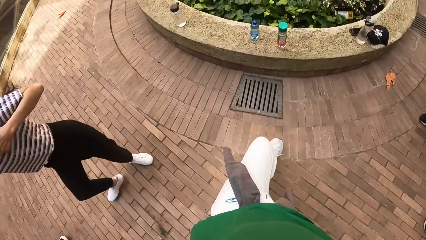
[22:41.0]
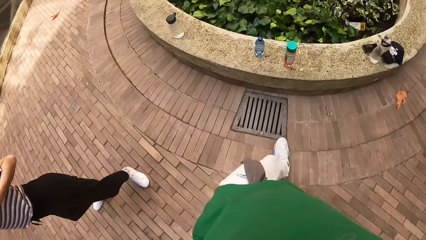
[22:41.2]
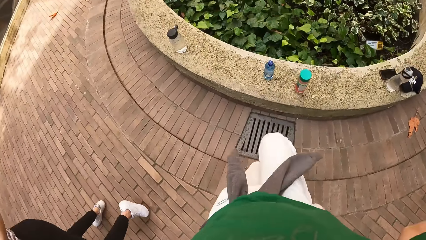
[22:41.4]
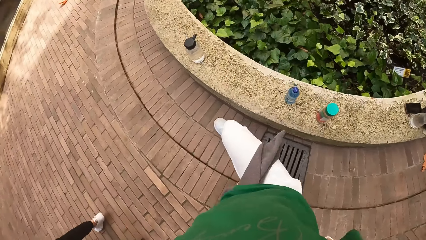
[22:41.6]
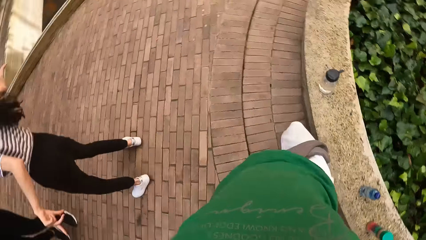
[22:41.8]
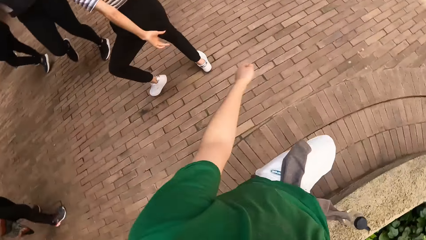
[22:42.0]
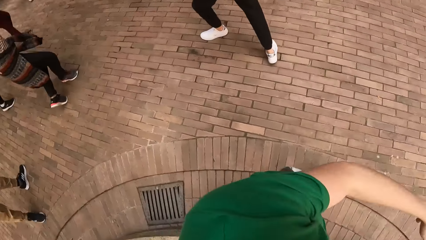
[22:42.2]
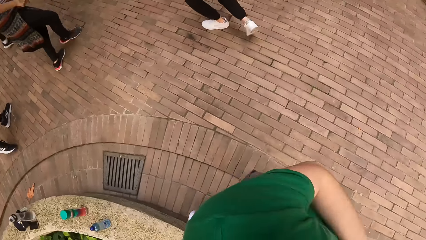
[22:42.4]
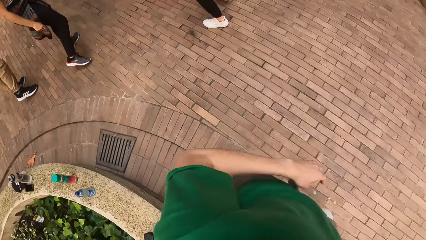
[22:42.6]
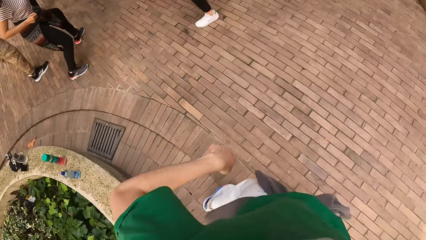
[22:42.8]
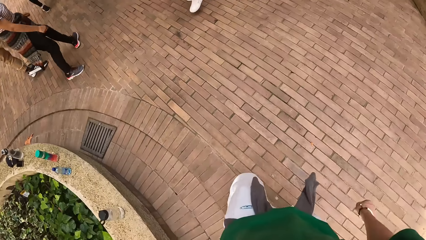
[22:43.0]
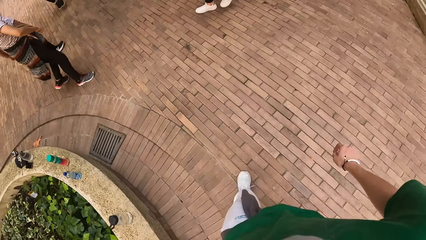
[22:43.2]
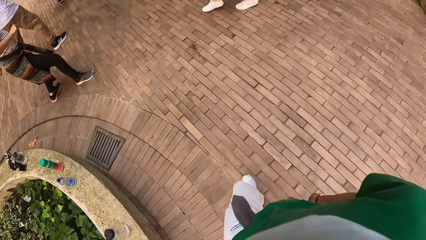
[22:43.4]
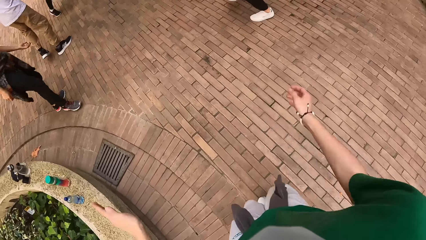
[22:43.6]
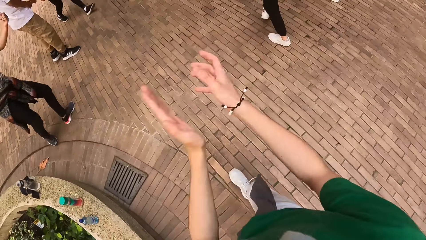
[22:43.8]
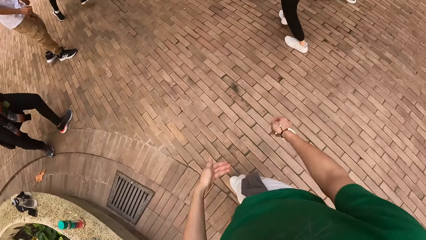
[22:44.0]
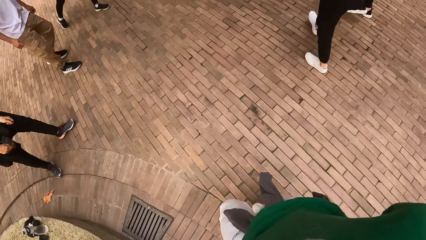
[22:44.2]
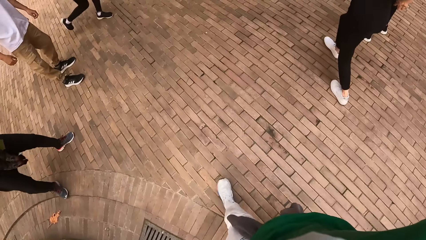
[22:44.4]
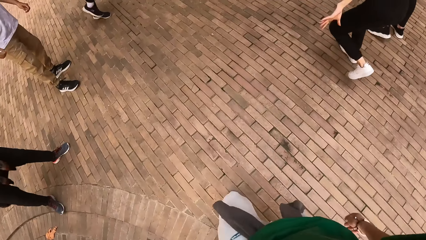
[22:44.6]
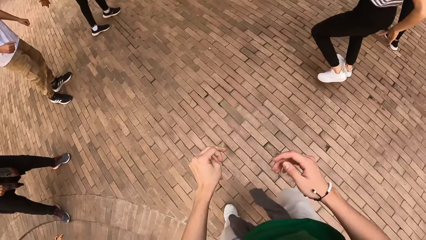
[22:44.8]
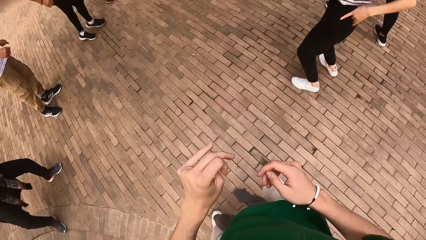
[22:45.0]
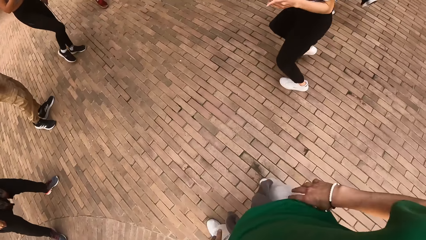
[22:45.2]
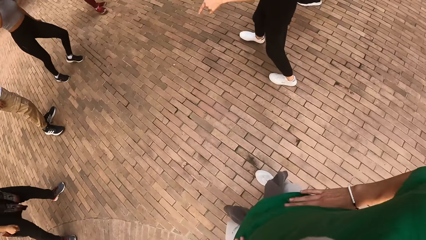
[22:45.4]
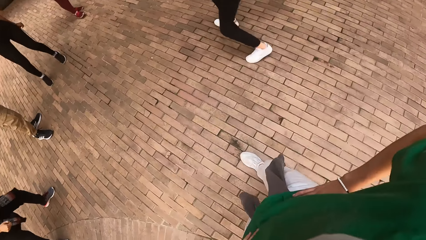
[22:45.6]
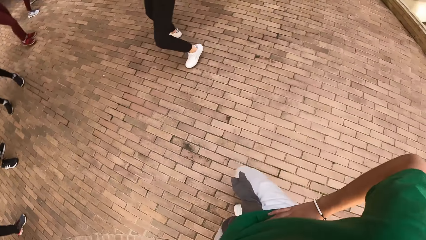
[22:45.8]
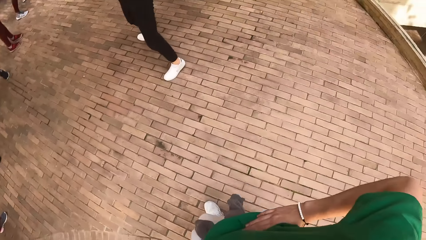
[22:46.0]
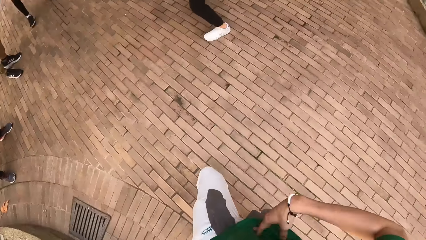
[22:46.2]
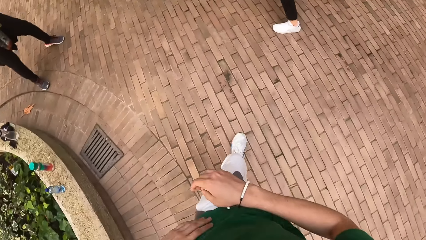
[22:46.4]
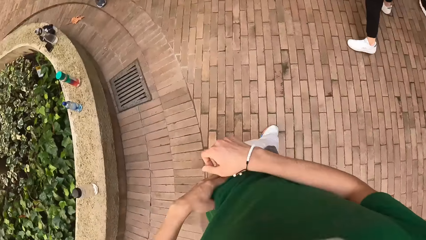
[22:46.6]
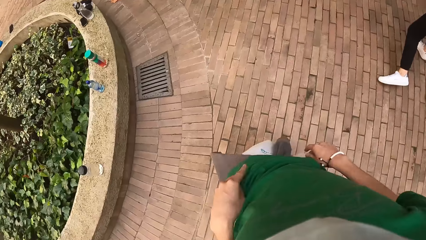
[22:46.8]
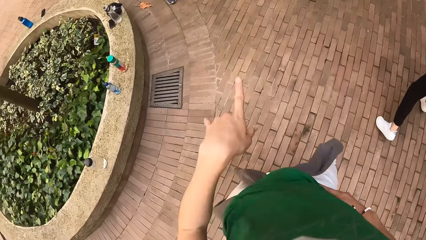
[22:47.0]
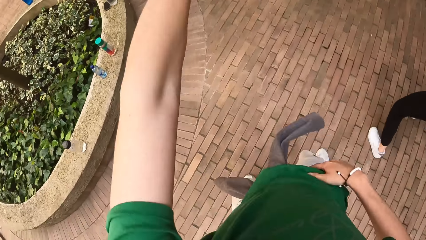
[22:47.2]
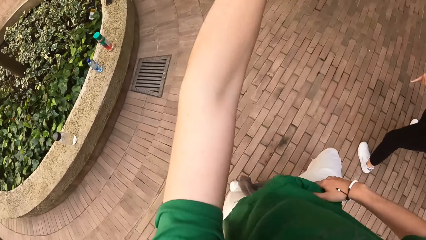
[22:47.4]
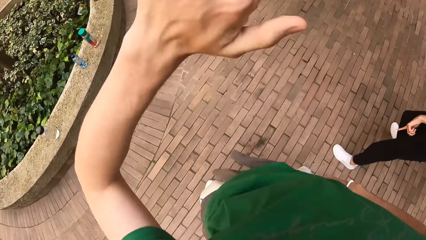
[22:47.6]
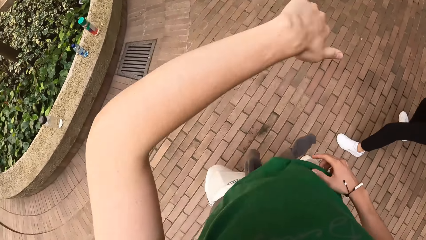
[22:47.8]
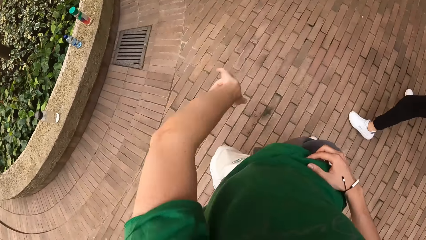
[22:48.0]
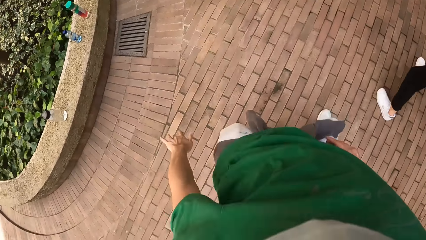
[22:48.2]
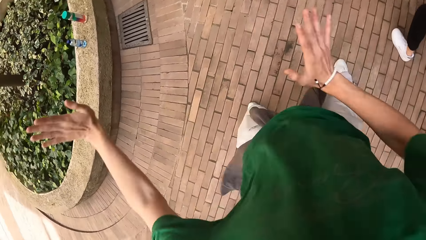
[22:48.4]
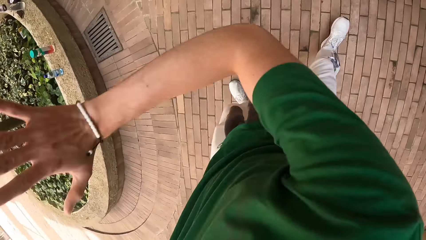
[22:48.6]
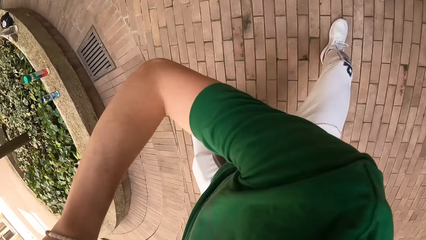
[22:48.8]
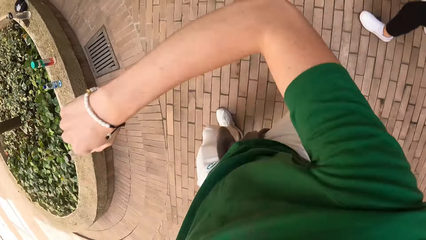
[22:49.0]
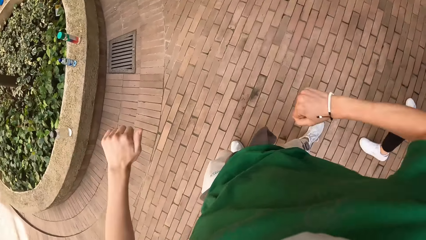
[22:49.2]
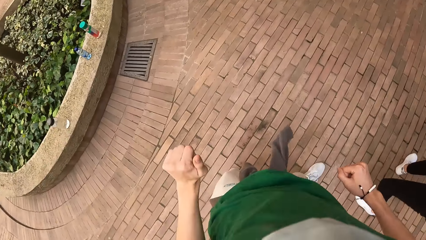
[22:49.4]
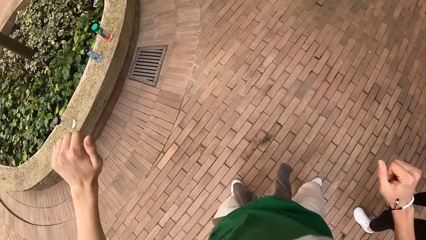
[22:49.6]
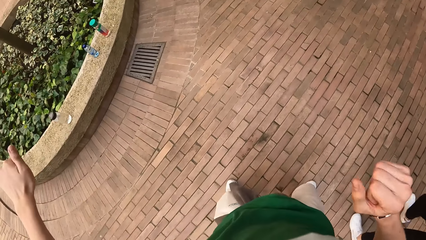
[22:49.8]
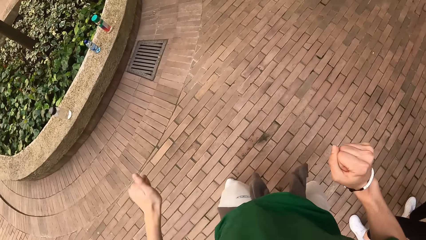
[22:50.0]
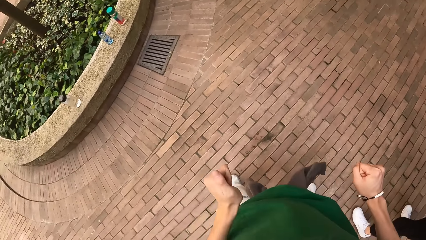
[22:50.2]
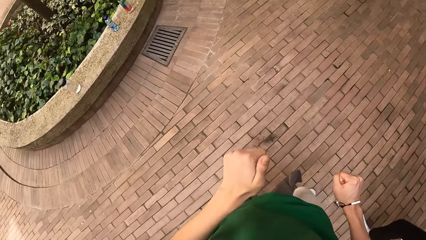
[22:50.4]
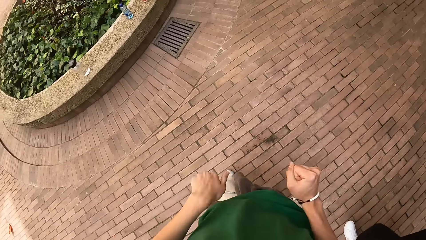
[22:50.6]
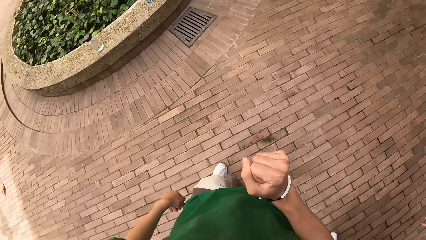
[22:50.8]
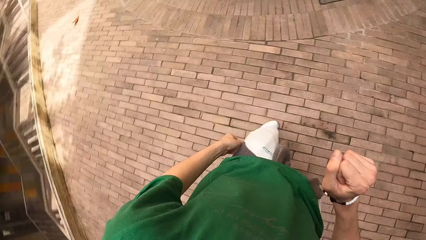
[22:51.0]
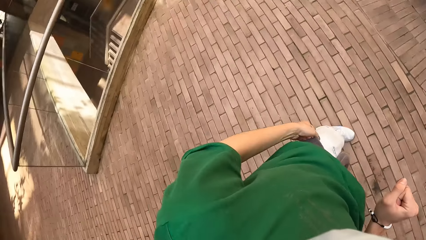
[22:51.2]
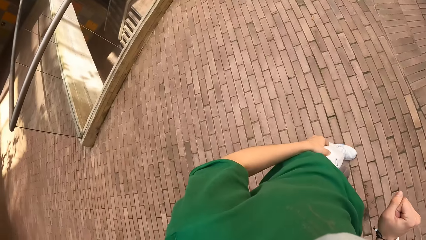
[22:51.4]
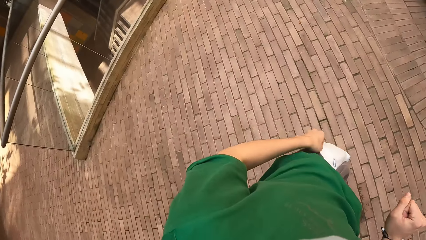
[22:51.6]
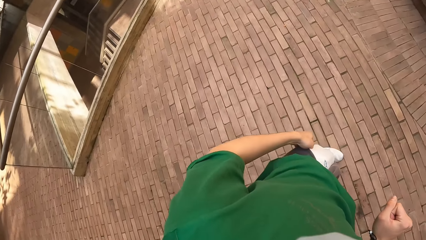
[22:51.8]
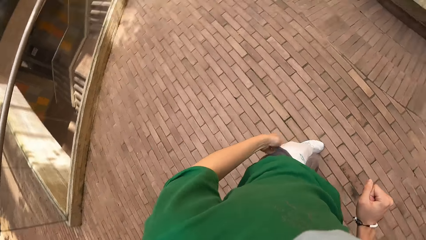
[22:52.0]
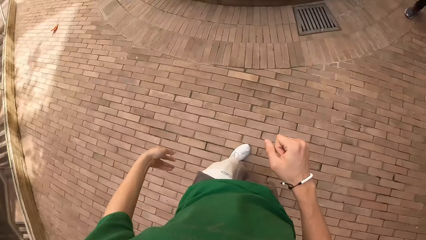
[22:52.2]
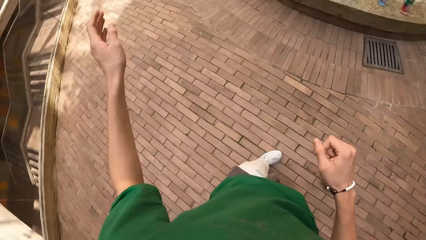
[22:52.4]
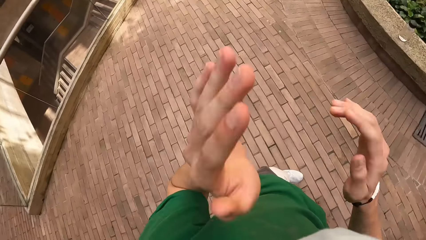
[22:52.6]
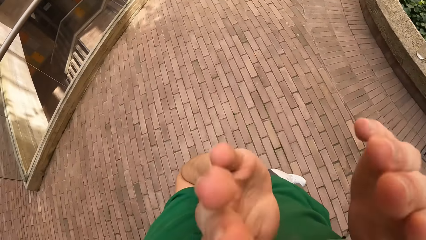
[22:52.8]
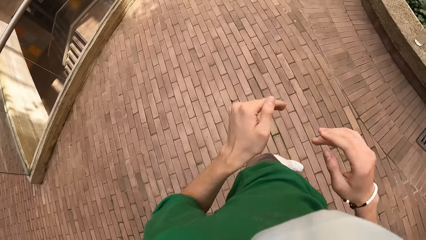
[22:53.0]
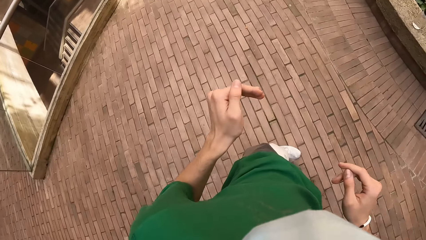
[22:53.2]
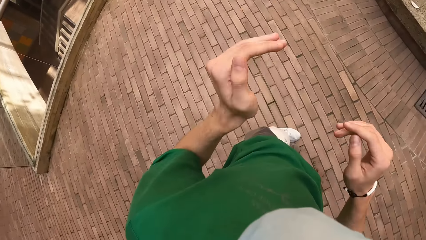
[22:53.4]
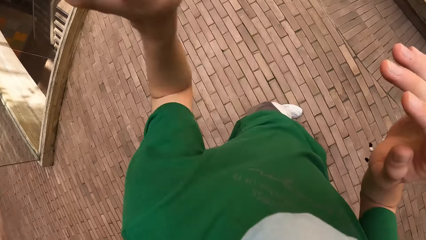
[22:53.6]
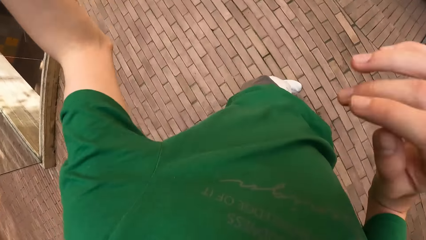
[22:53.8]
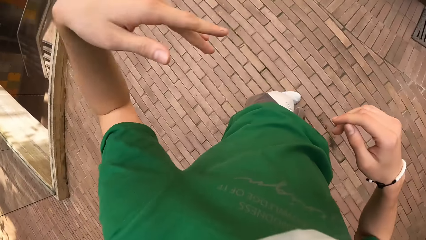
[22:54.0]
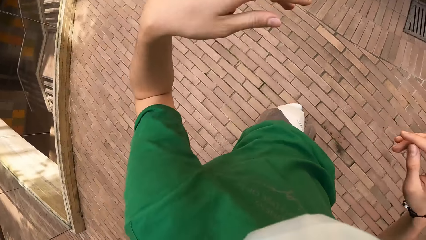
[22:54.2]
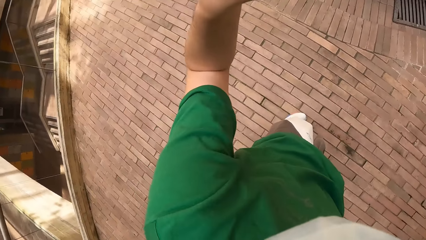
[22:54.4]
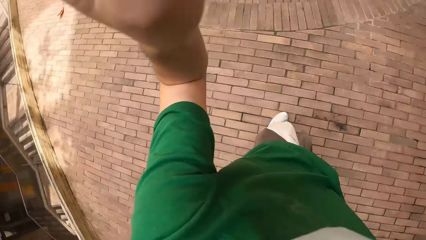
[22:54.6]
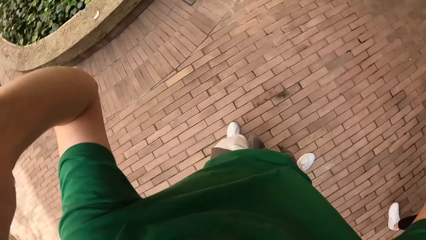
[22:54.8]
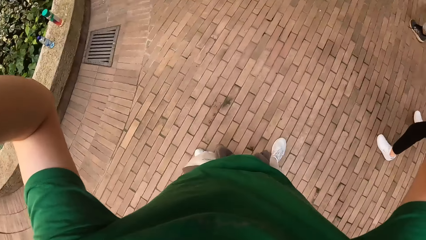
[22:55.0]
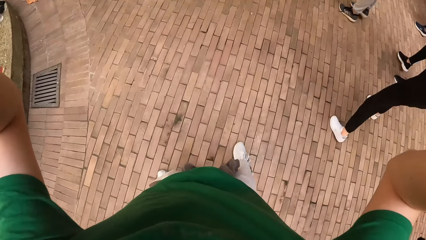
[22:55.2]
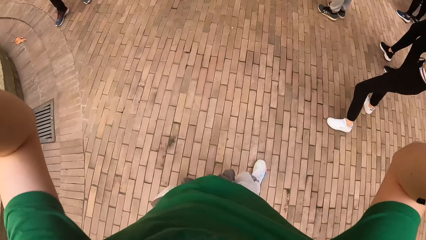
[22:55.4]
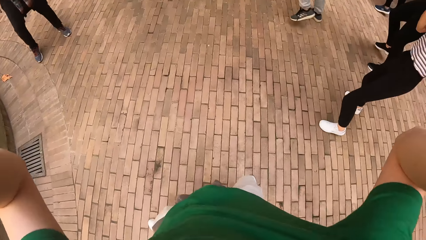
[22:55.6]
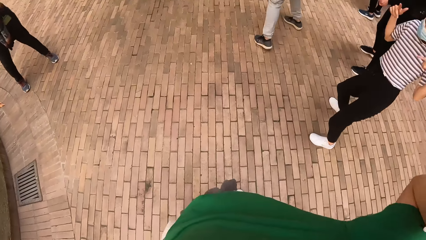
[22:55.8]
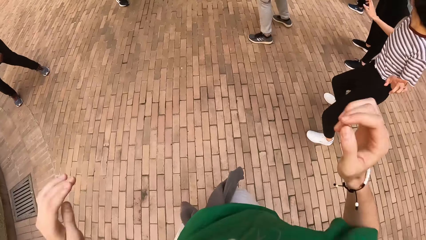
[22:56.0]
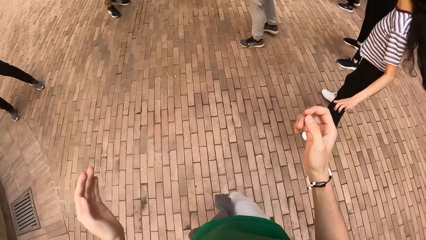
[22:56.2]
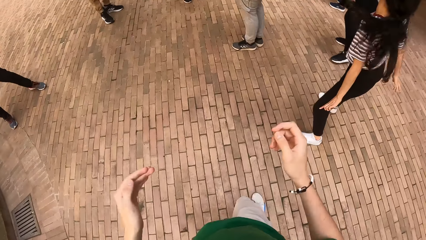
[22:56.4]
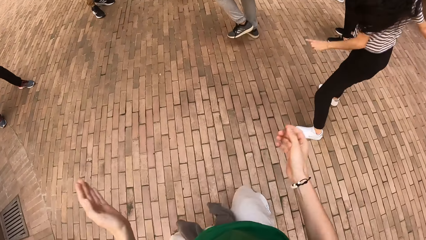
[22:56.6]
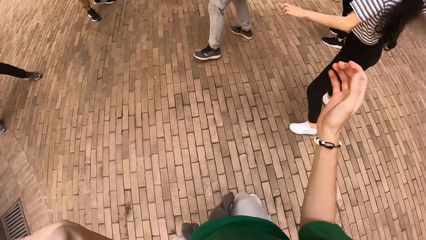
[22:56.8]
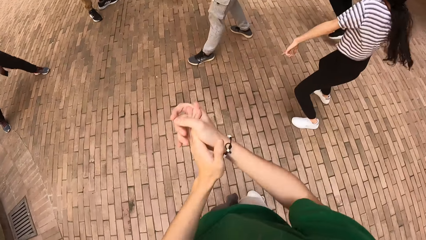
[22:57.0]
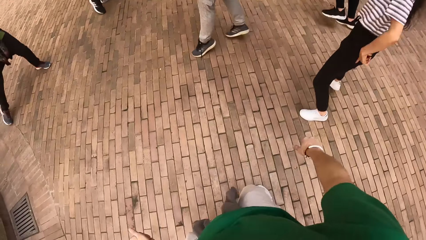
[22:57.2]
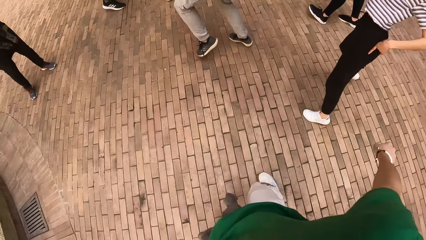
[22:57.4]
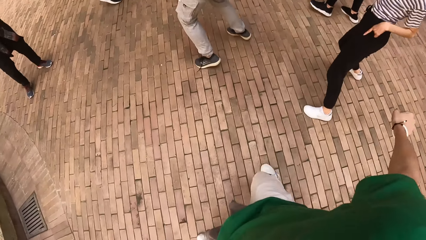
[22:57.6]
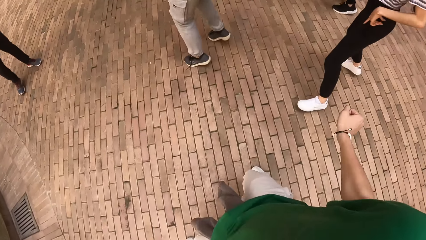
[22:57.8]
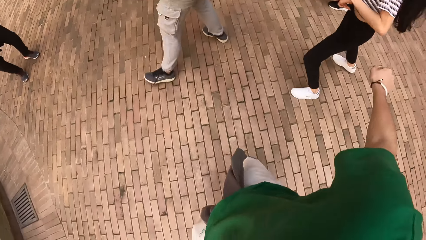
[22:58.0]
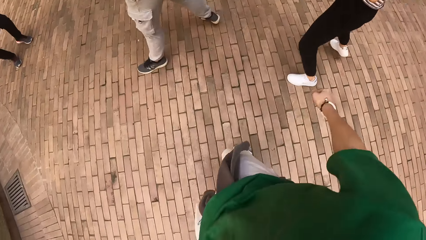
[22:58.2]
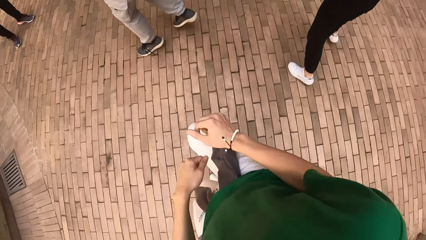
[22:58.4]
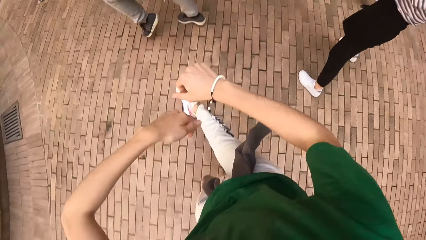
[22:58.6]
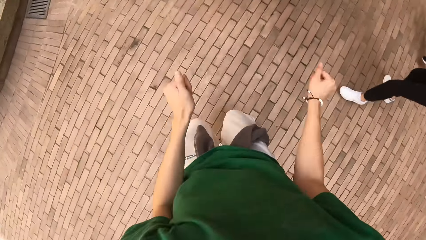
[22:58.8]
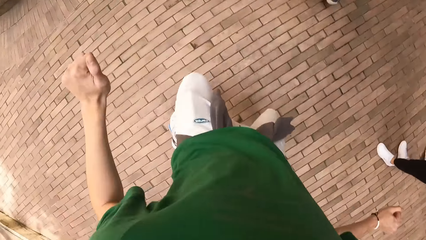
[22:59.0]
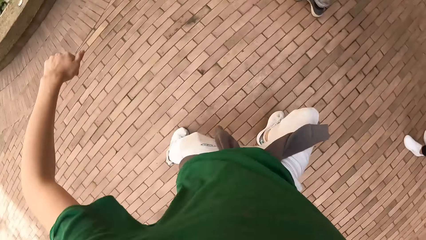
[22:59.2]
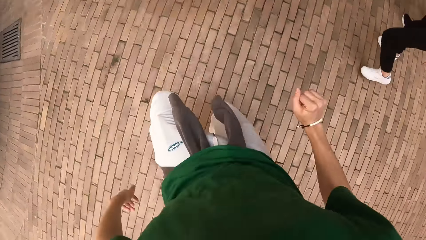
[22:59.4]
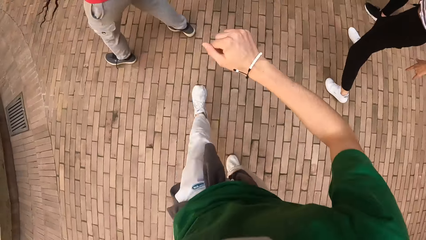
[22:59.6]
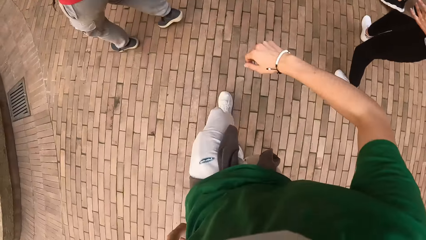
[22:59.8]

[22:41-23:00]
The camera wearer claps his hands together. He dances with the group of people. He interacts with the group of people. He looks around. He dances around.
